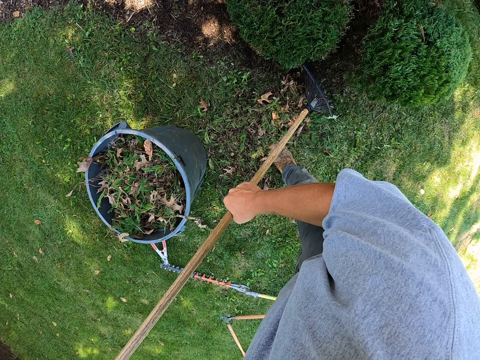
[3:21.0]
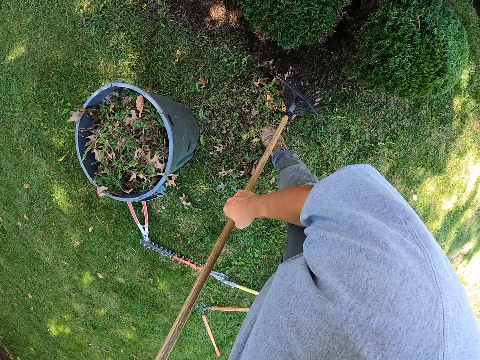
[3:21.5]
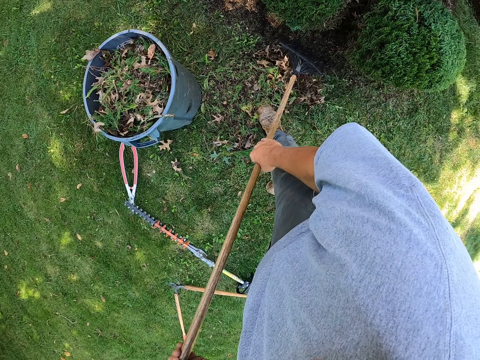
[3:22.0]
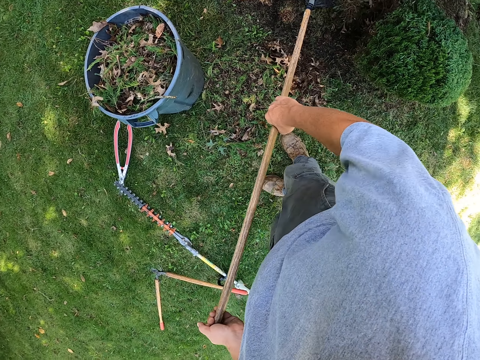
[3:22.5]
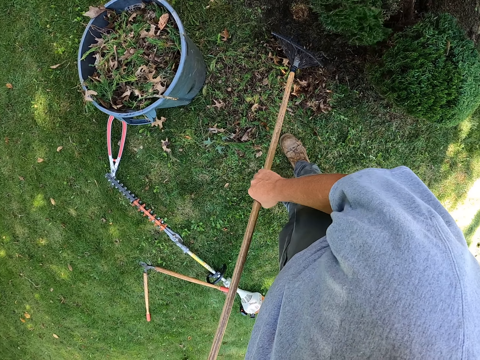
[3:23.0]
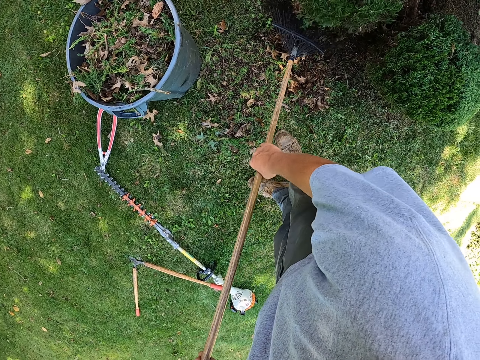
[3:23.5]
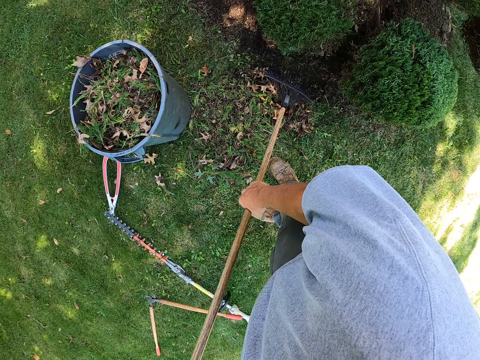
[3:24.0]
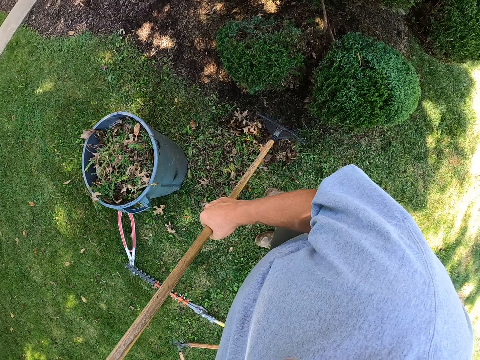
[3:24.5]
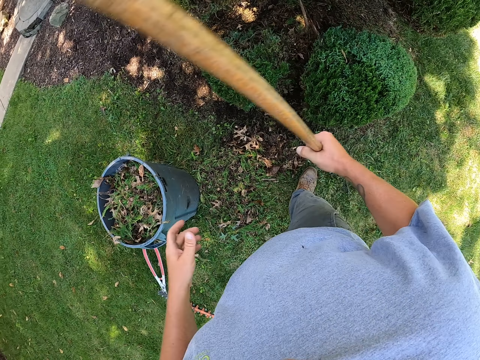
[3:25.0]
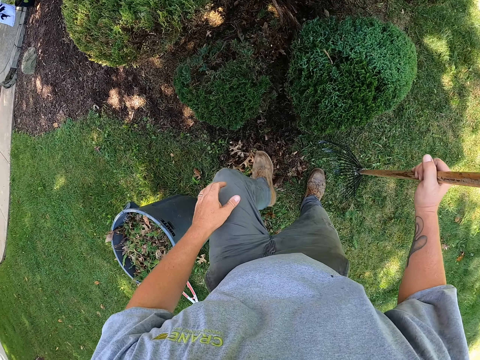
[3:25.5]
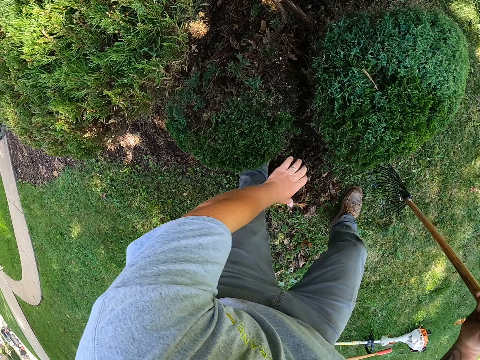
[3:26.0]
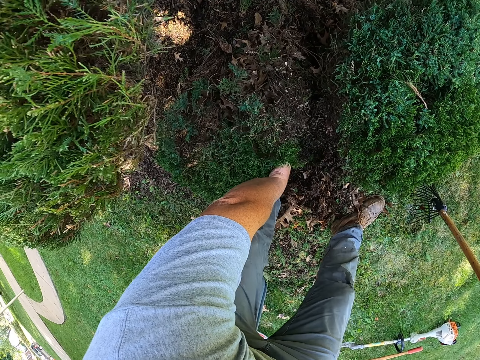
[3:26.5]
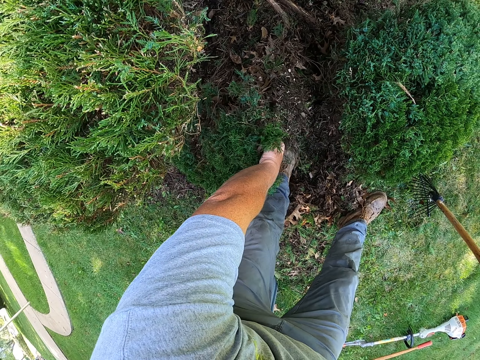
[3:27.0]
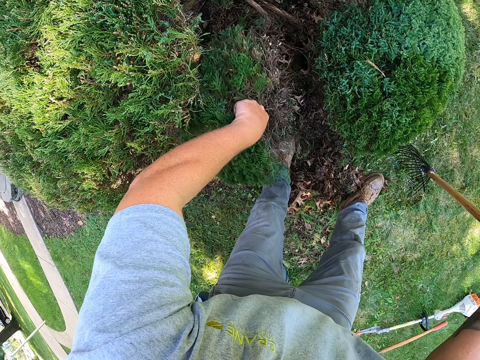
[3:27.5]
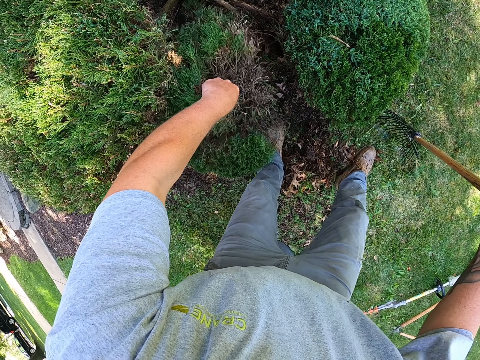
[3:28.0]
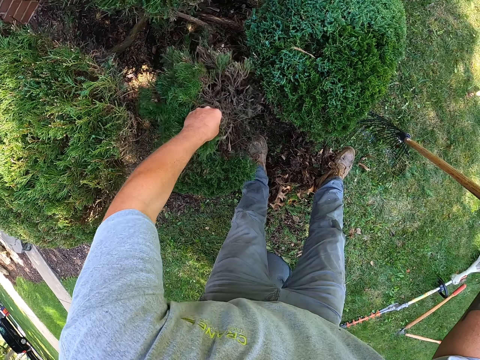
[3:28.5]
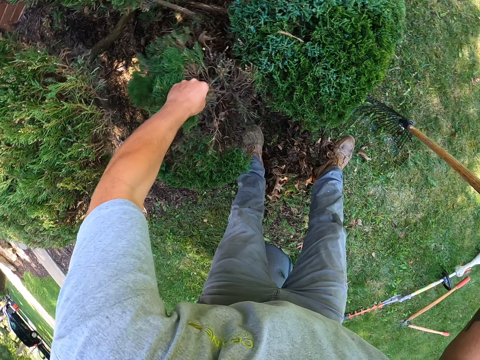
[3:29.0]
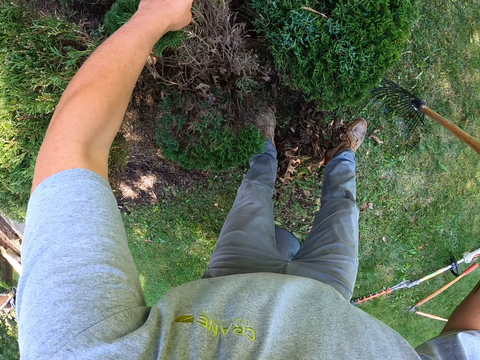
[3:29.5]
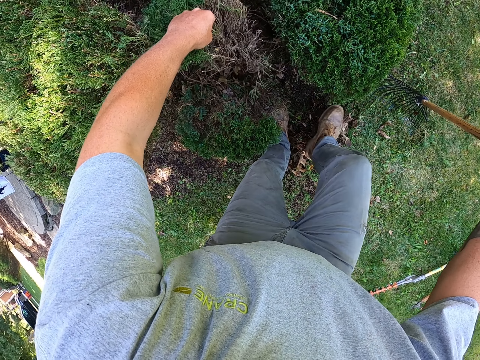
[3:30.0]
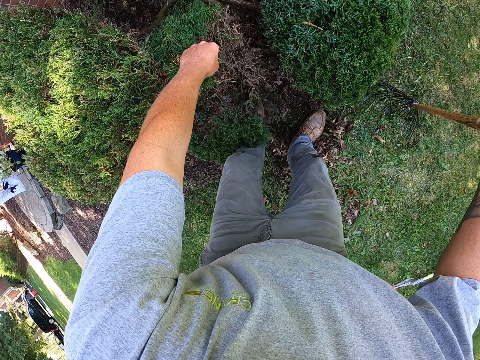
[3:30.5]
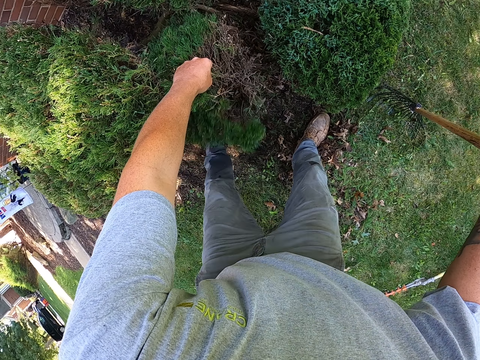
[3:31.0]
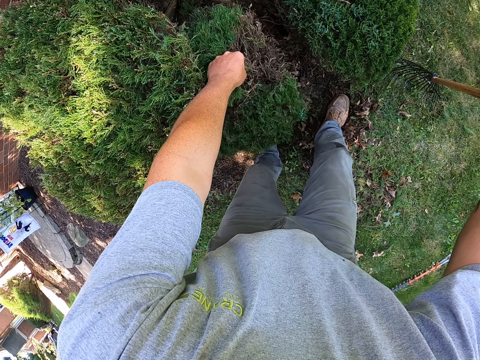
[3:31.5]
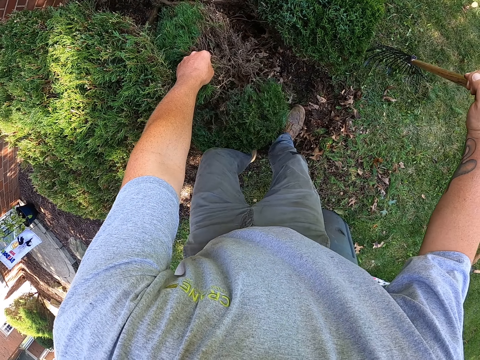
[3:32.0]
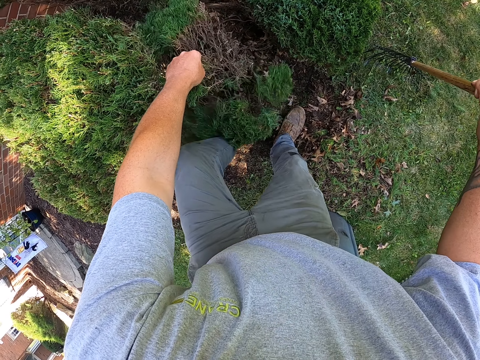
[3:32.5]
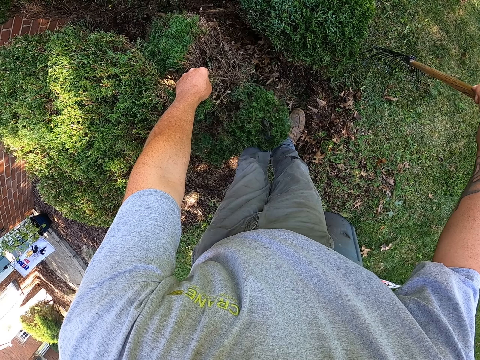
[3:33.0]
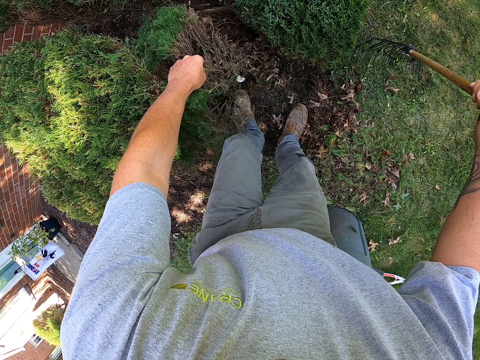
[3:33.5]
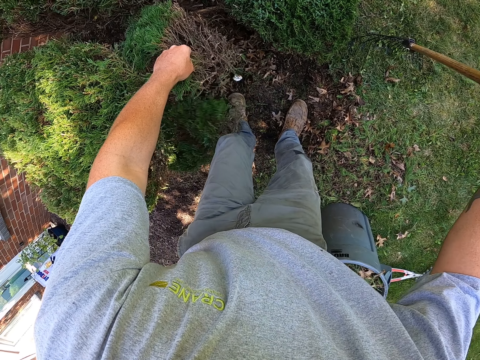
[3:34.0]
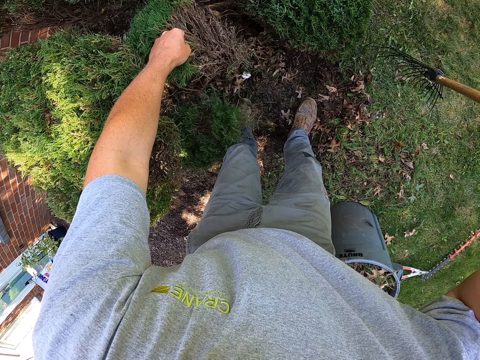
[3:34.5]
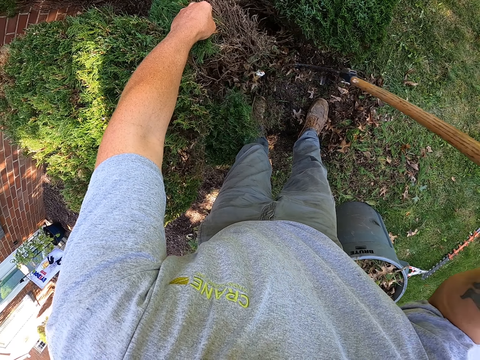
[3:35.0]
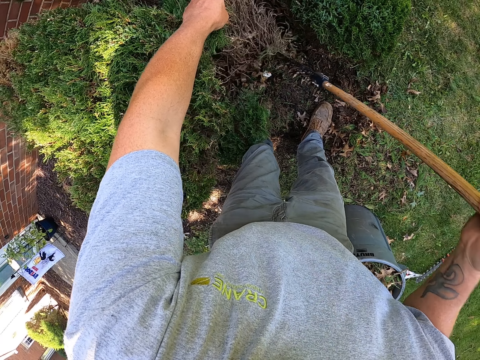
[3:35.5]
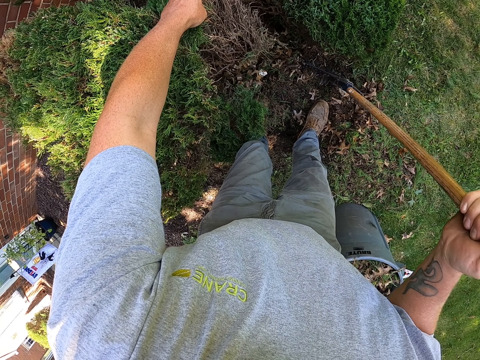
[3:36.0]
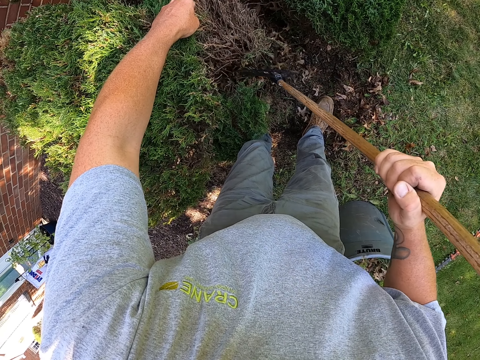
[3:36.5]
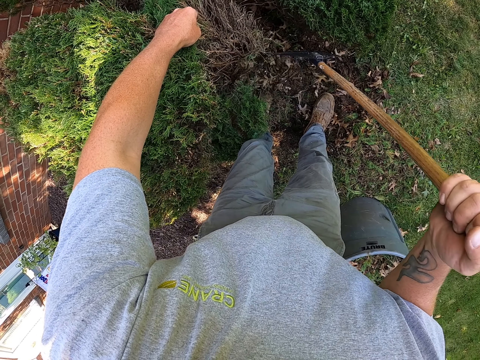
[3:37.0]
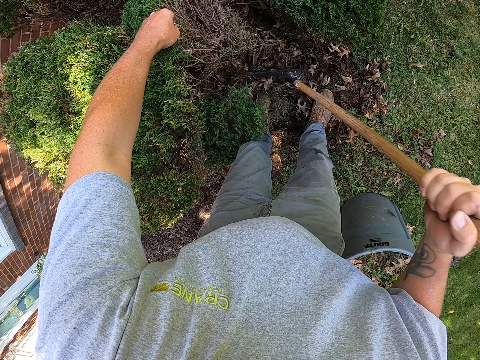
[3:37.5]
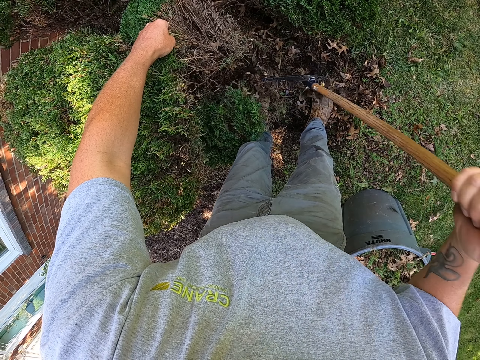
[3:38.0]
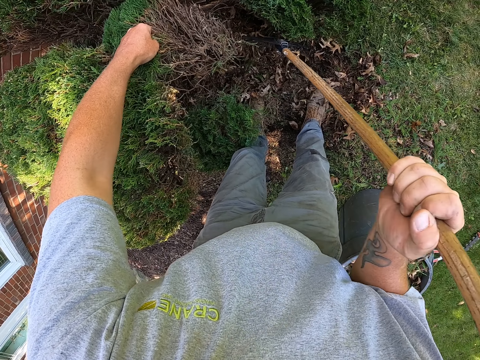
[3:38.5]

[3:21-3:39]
The camera wearer holds the rake with one hand. They move the leg. They hold a tree. They shake the tree. They move the legs. They shake the tree with the leg. They support the tree with the leg. They collect leaves with the rake.

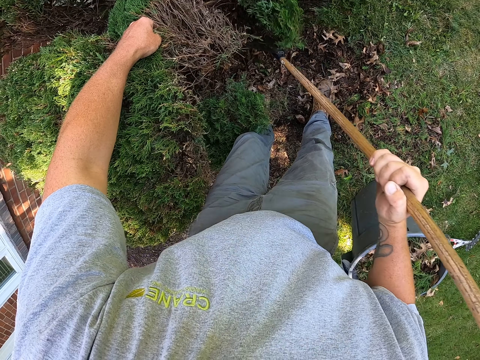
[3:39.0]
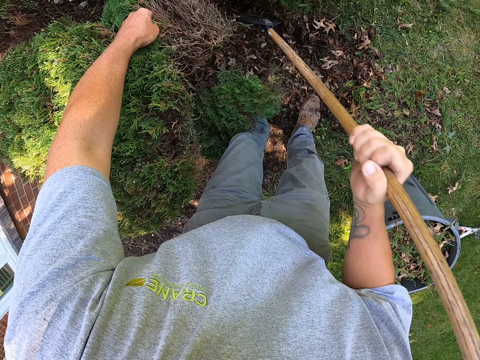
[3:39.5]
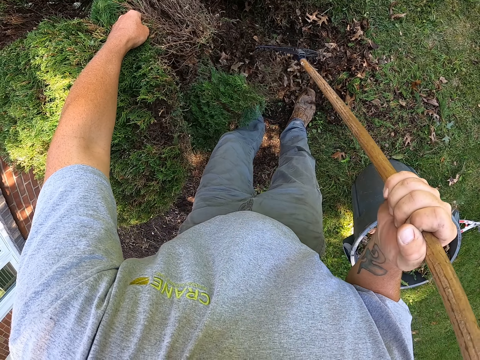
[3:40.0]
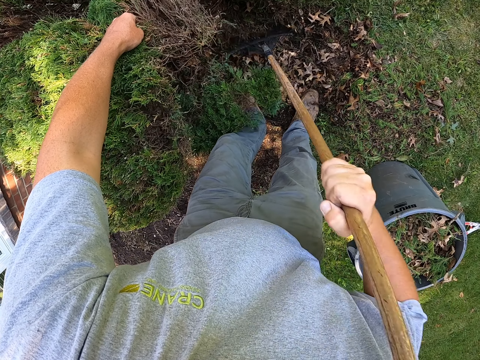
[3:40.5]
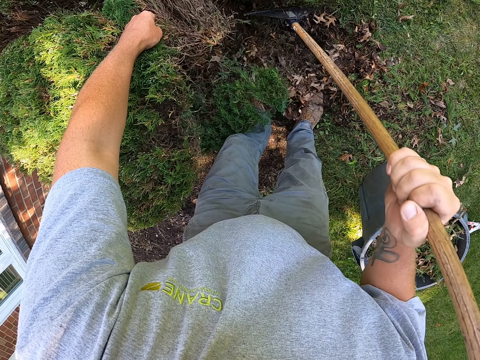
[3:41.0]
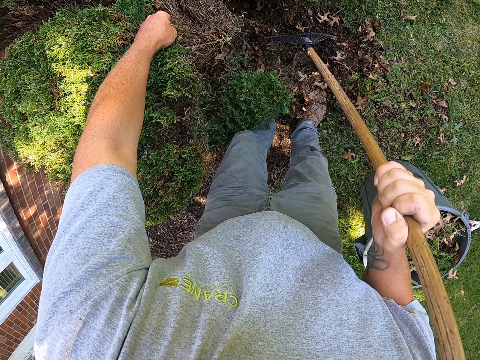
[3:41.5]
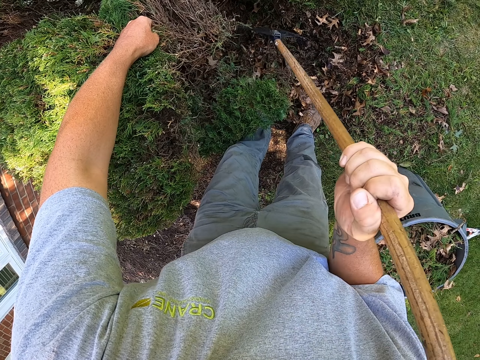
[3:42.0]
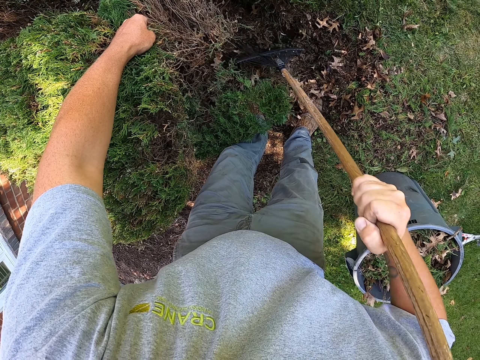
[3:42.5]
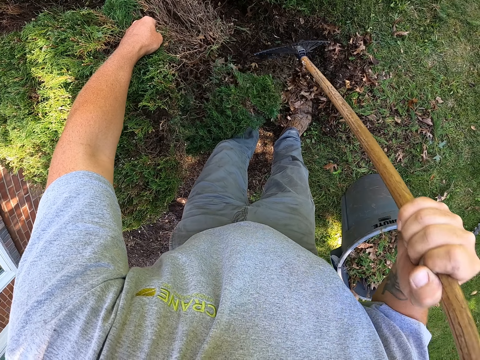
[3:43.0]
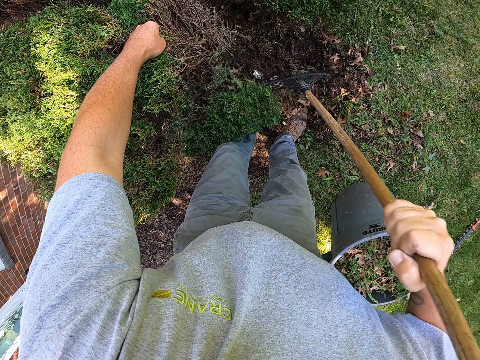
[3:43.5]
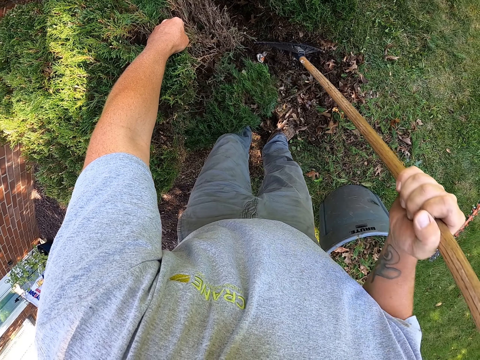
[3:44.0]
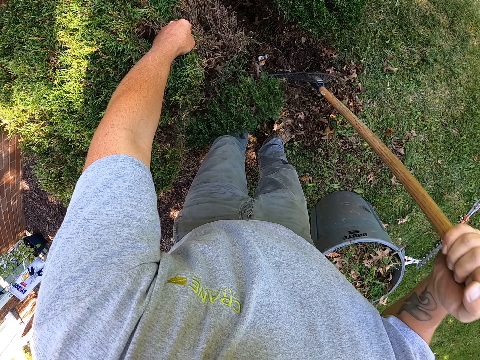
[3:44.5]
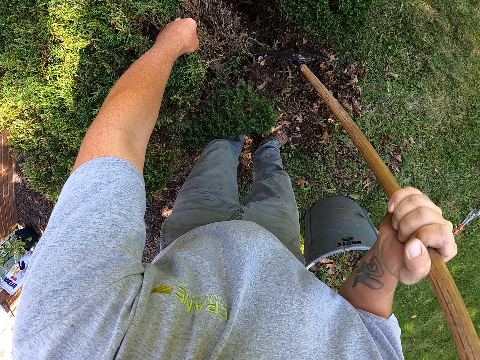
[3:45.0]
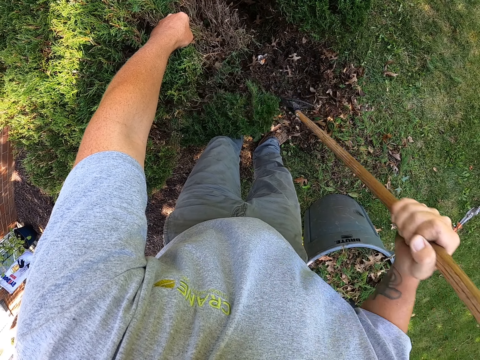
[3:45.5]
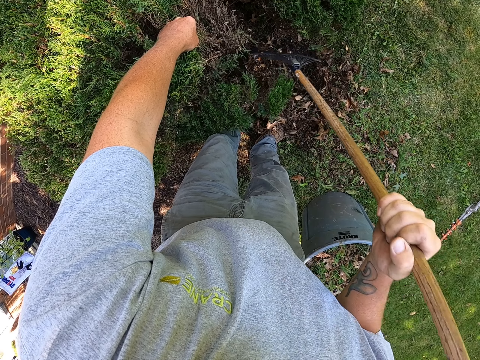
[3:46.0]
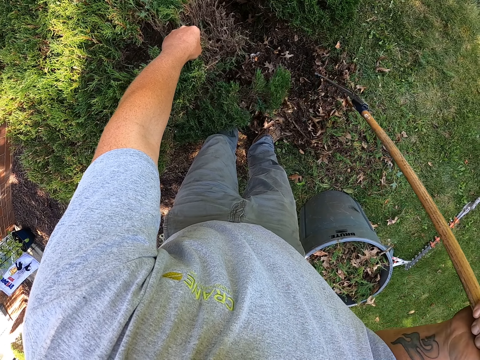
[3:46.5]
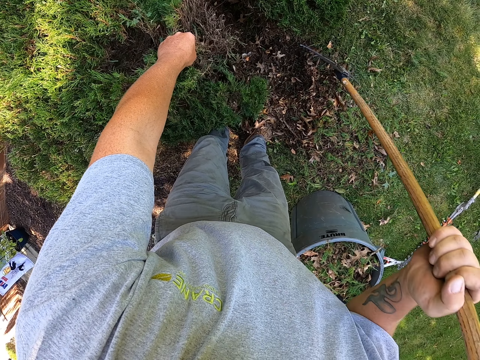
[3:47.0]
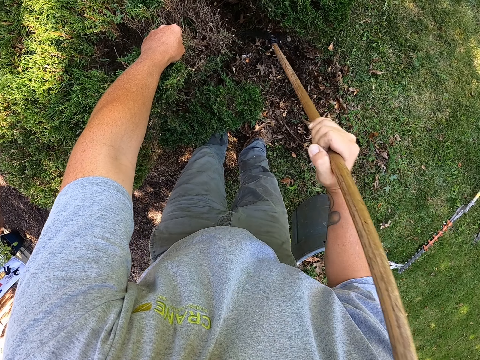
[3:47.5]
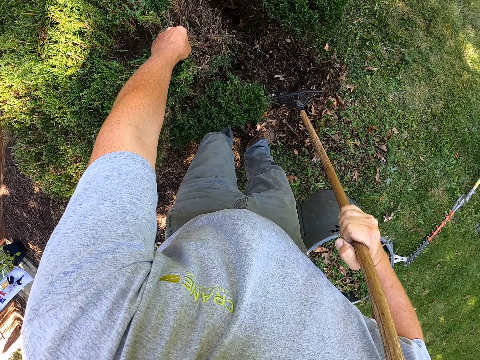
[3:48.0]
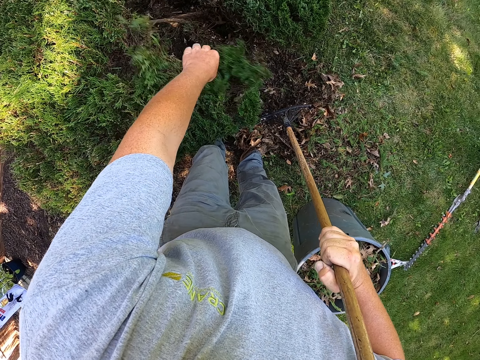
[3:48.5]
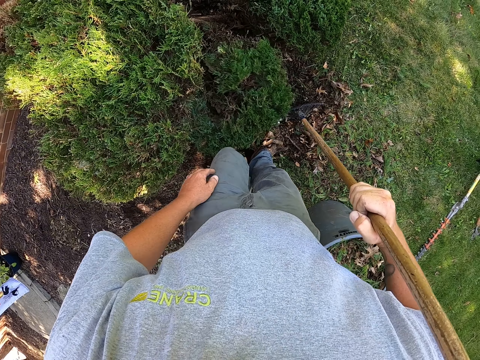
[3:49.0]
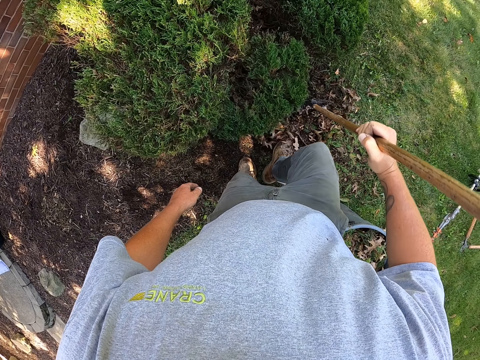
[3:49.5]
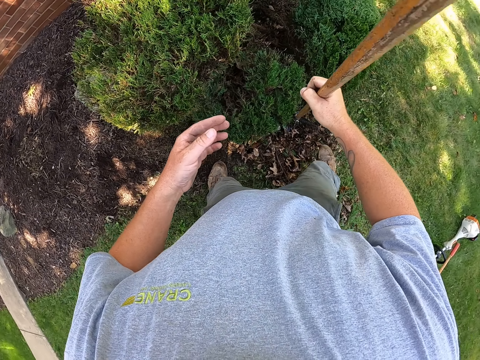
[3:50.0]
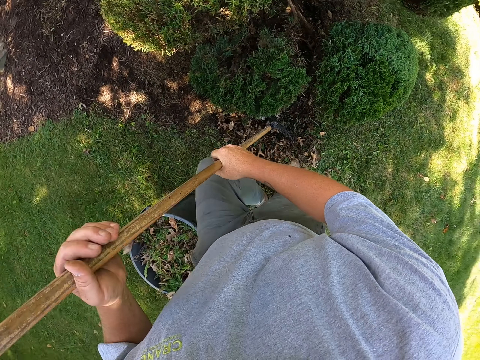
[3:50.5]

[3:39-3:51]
The camera wearer unhands the tree. They move sideways. They hold the rake with both hands.
